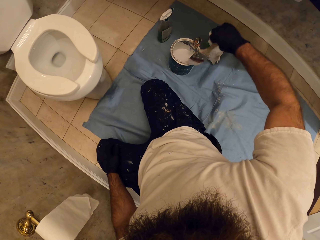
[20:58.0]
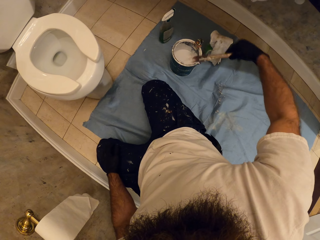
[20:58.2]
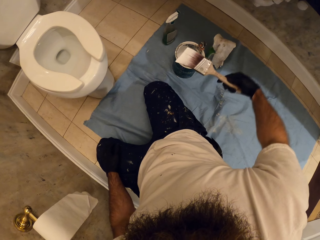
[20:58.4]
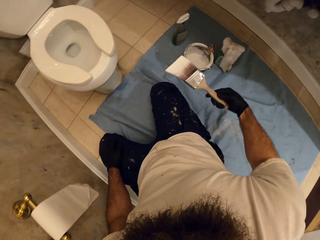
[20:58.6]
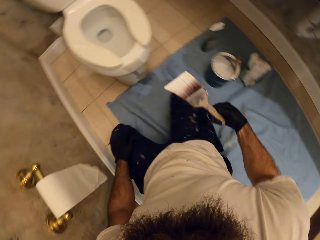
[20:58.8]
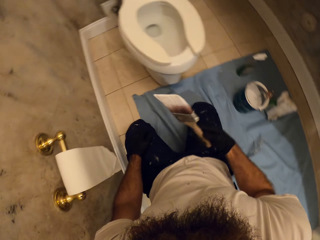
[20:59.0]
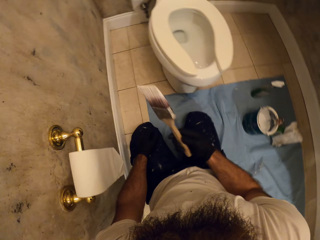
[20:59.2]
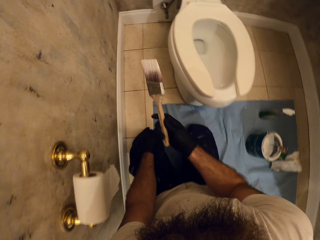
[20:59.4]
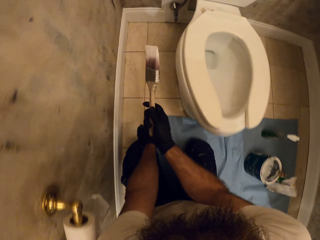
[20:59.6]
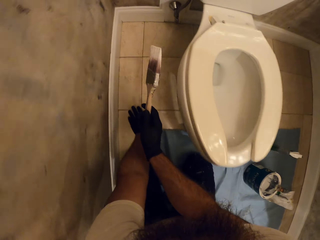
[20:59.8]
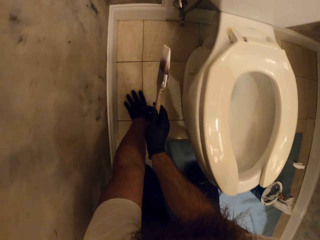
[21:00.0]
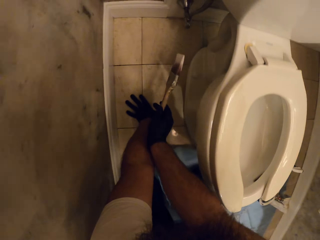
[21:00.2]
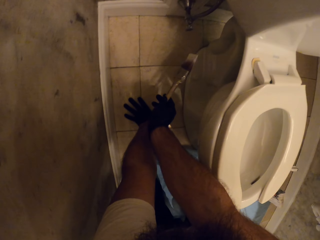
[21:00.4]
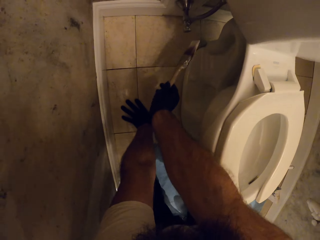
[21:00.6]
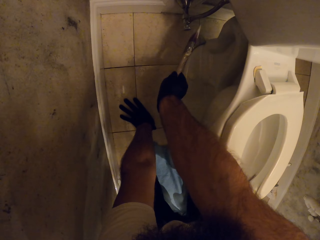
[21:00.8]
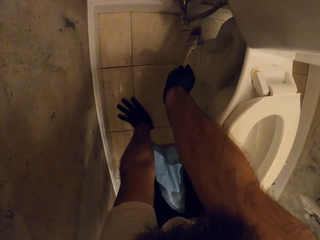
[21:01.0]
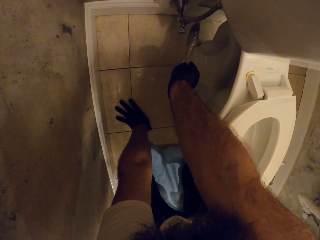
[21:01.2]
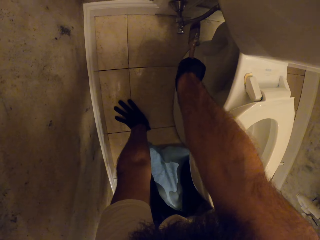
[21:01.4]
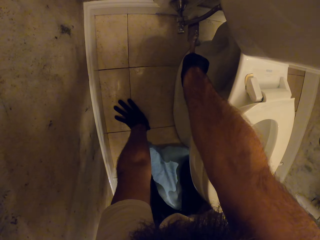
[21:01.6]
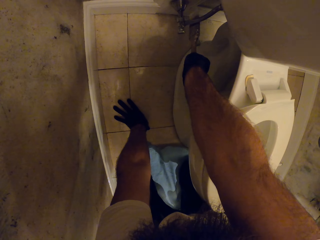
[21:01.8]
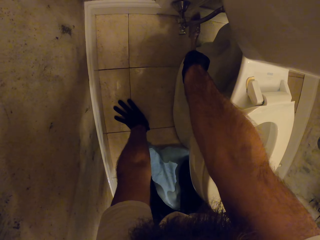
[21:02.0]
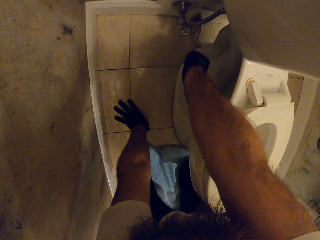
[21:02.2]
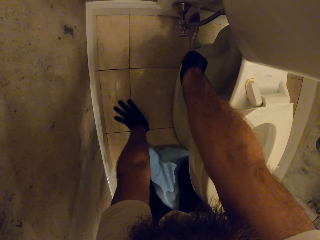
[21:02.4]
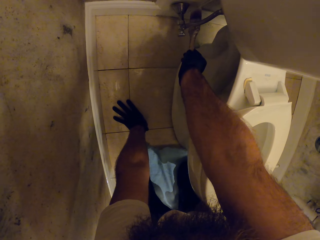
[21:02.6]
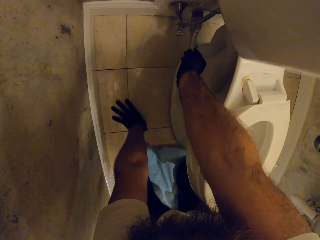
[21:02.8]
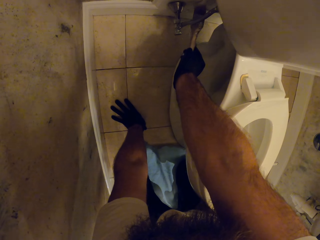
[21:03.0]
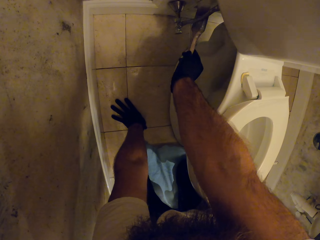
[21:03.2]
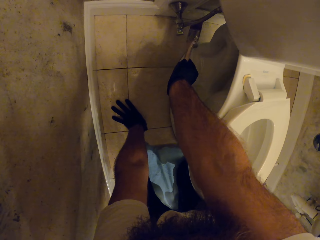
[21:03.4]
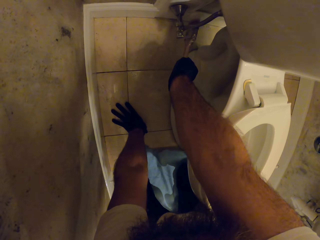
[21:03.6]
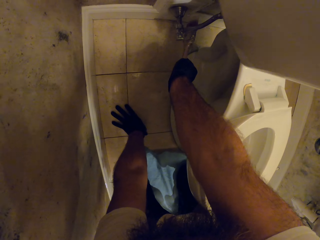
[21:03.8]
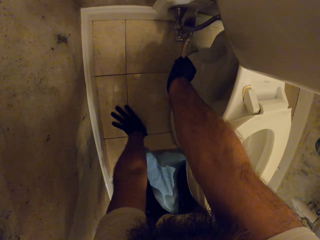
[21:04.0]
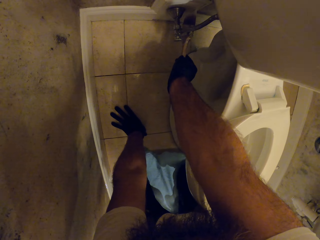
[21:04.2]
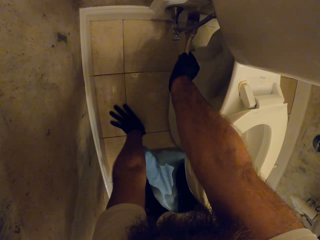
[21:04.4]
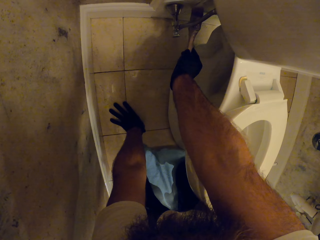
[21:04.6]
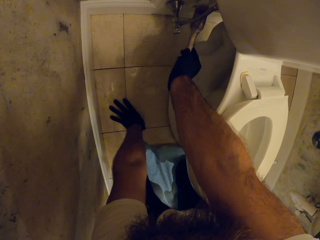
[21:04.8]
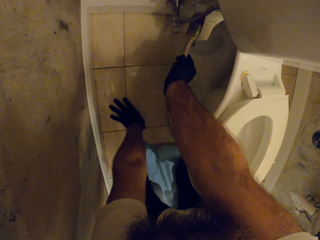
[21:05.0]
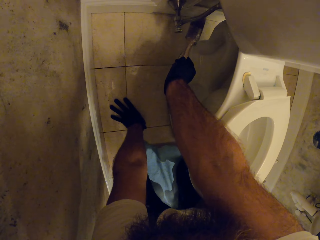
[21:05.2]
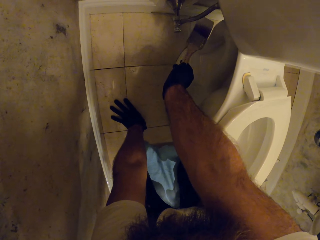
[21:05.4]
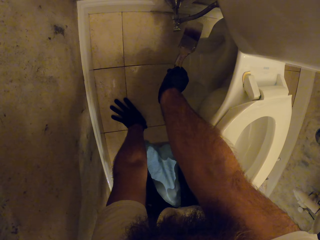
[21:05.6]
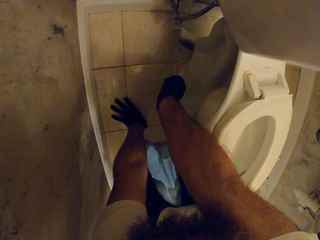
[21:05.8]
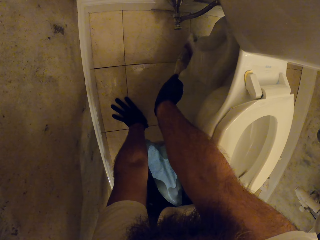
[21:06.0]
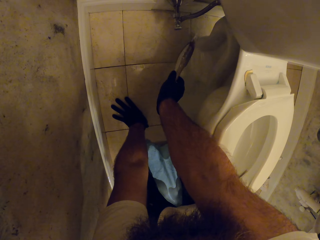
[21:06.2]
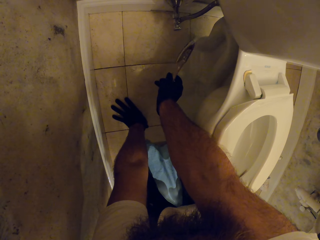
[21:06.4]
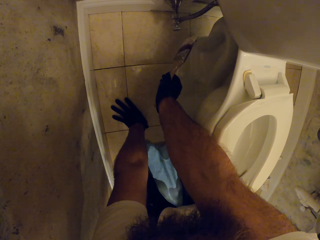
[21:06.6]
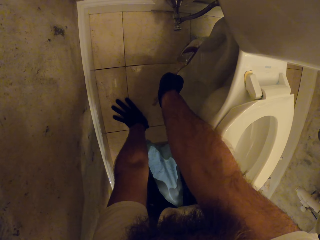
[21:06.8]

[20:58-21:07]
The camera wearer puts the brush in the paint. He paints the bathroom skirting board with the paintbrush in his right hand.

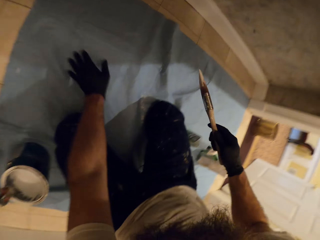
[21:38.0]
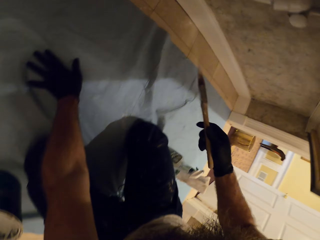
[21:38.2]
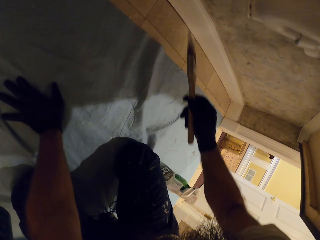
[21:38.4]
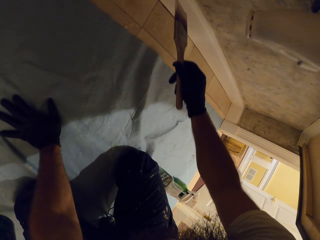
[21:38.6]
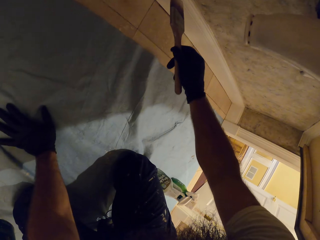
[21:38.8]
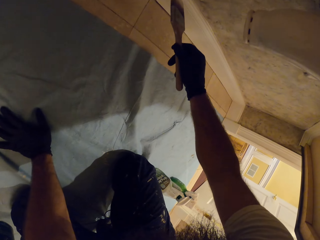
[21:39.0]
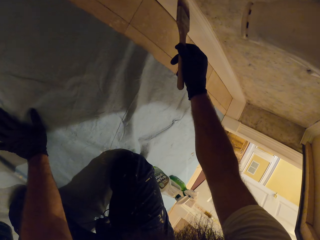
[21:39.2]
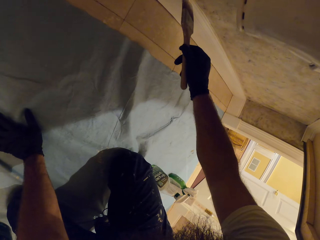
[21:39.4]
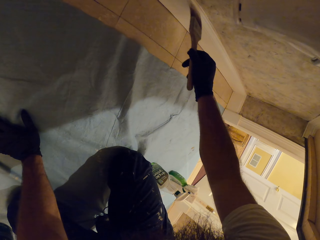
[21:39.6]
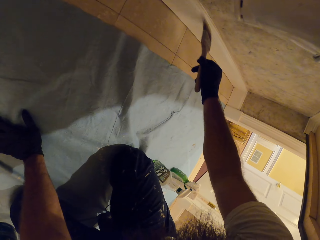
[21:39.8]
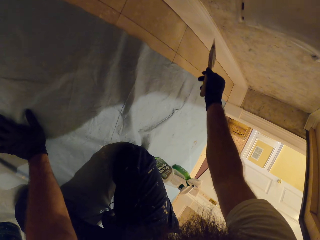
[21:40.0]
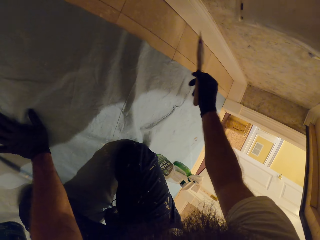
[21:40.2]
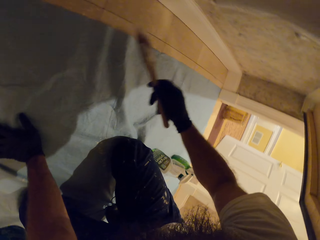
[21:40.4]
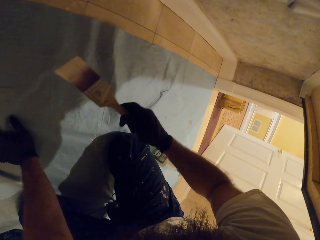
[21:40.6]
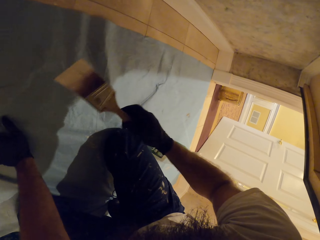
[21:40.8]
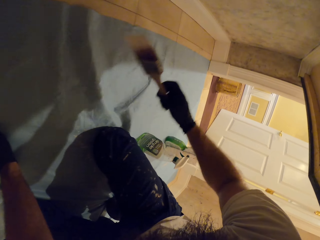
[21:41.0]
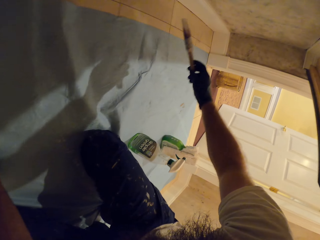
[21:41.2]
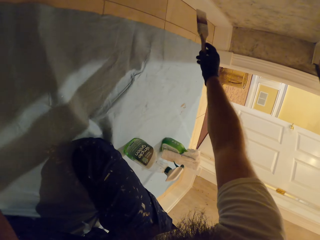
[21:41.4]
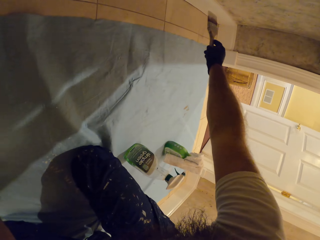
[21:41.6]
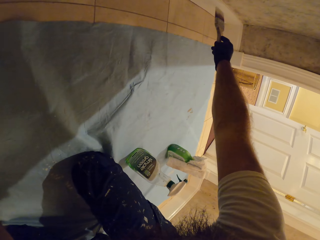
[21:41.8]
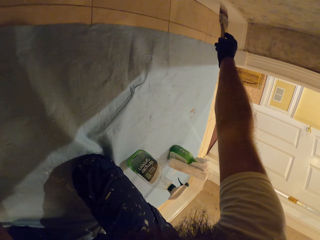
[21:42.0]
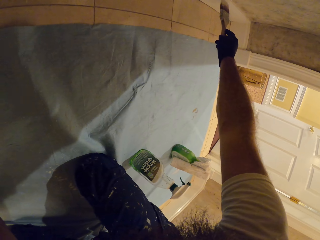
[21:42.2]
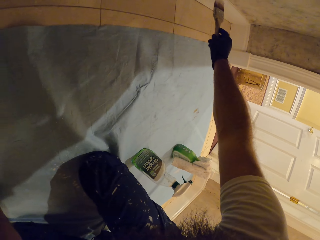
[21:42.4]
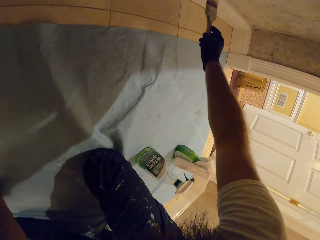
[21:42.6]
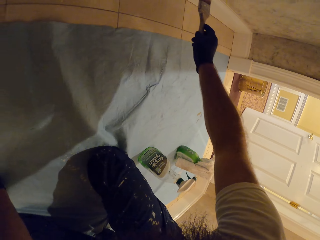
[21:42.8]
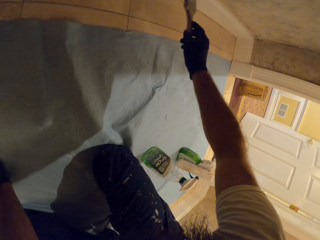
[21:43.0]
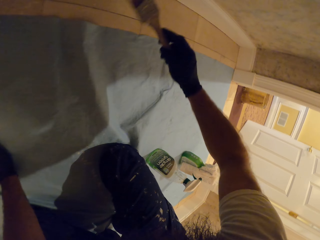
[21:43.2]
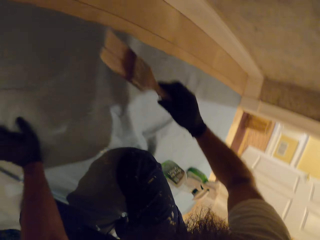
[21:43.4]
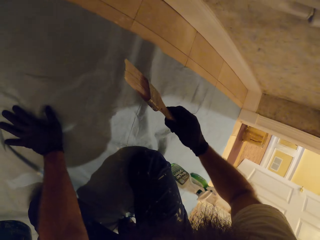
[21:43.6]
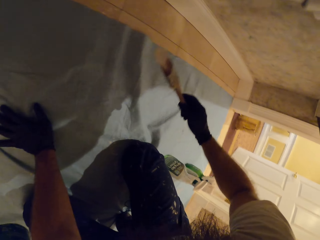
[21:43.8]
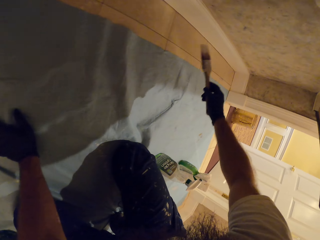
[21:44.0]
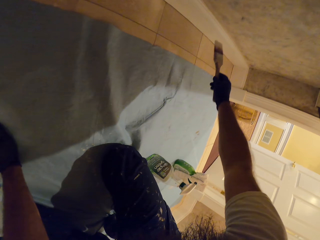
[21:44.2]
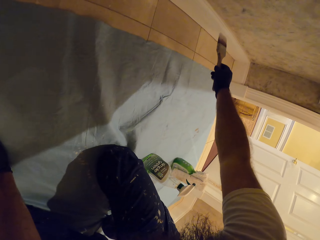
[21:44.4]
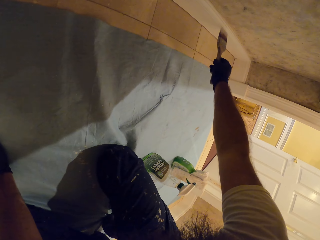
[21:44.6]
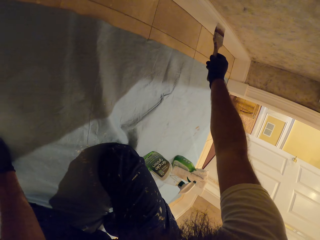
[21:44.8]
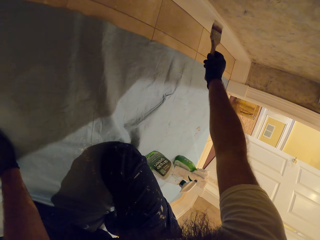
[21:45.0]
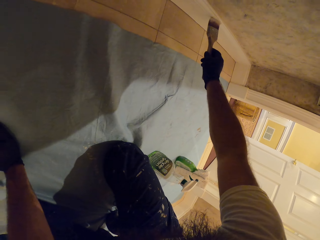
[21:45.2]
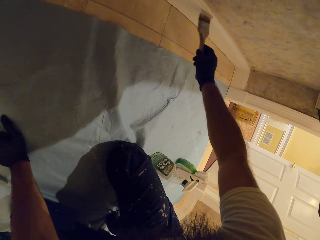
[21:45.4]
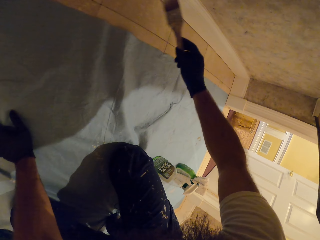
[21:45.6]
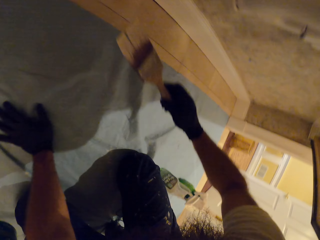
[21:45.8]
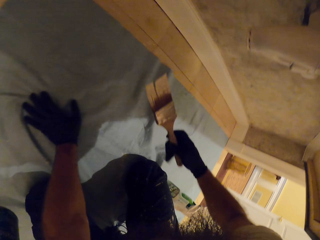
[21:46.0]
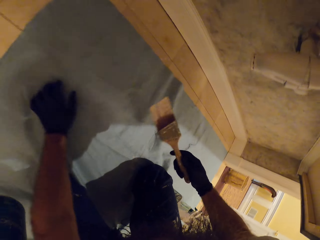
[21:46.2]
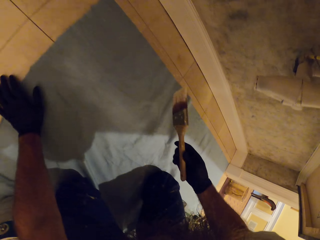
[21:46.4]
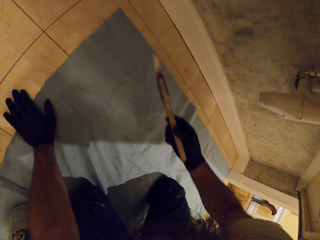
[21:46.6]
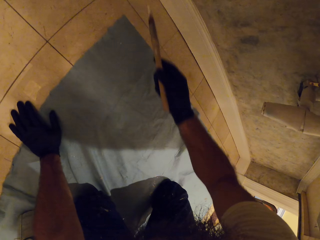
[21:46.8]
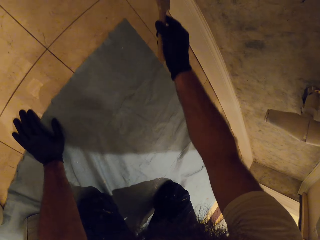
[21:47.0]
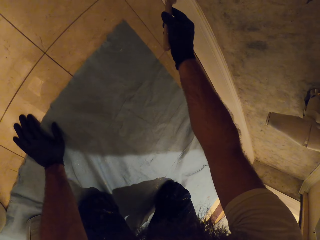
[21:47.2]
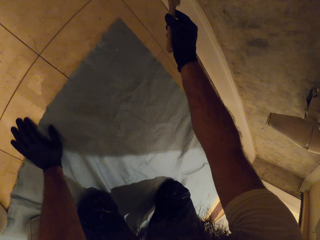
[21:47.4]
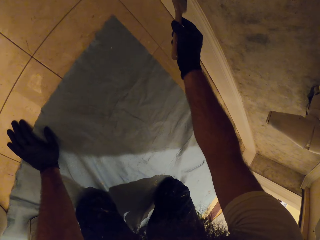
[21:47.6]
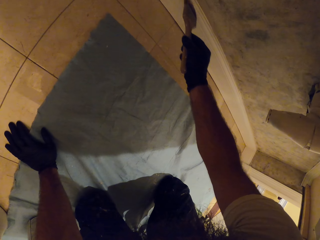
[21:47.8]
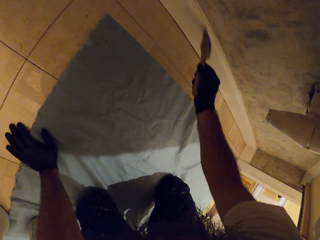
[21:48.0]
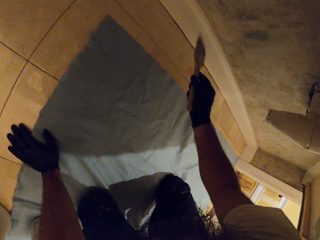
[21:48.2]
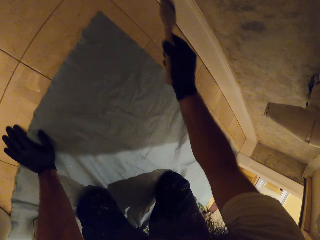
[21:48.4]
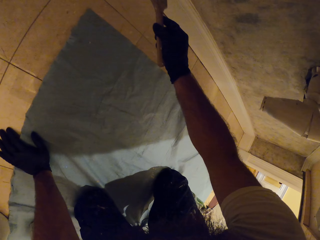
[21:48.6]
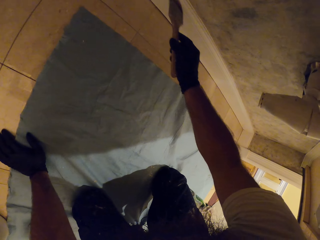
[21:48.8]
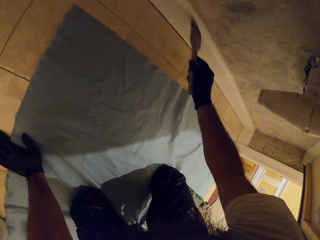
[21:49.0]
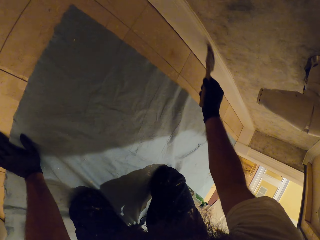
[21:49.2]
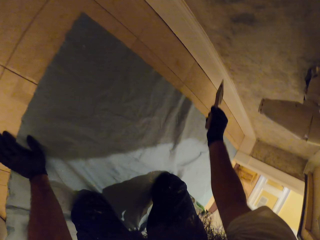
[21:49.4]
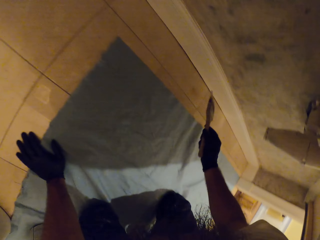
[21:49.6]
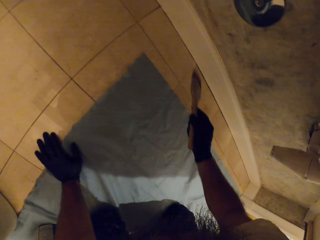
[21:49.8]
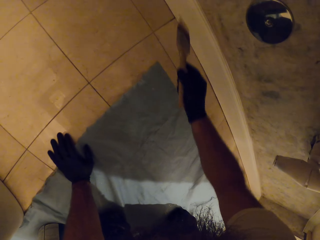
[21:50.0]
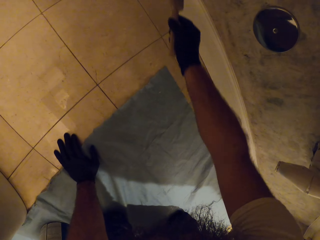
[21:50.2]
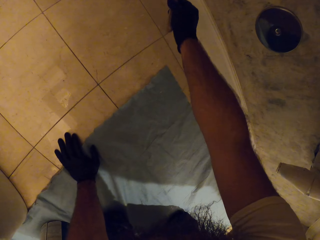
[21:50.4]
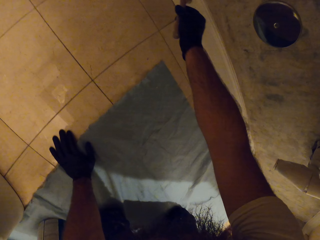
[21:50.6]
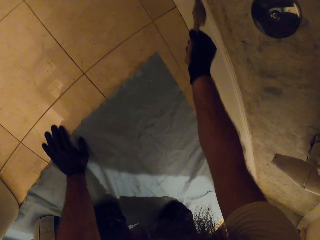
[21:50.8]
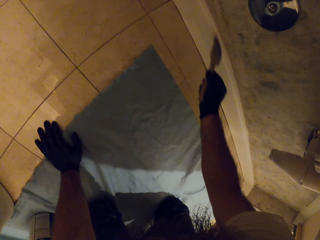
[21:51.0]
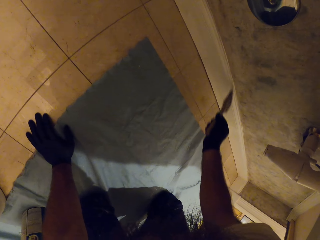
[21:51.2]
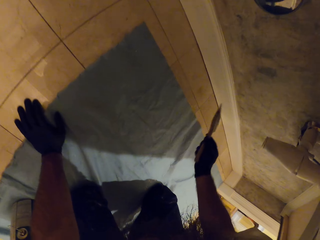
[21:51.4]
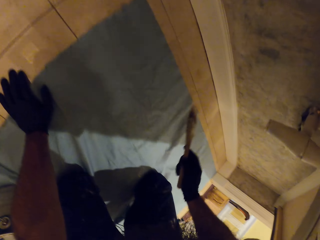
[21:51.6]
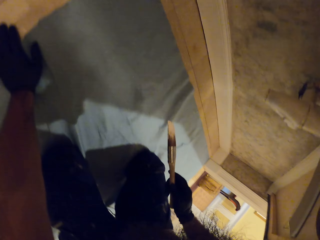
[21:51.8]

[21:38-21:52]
The camera wearer paints the bathroom skirting board with the paintbrush in his right hand.
